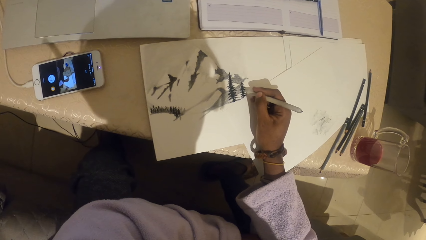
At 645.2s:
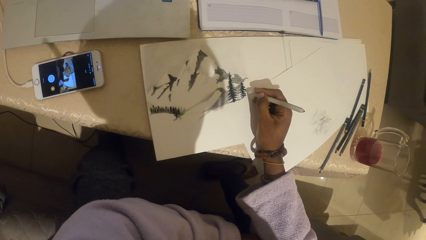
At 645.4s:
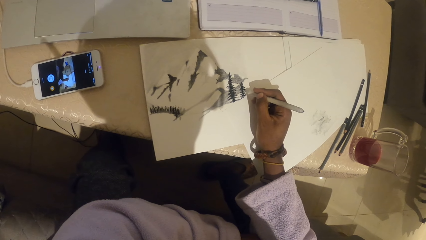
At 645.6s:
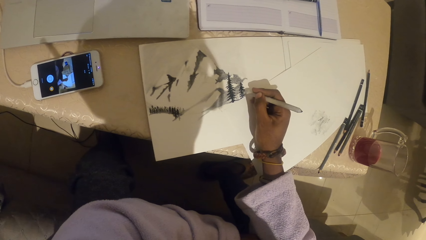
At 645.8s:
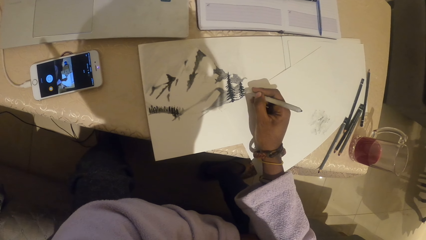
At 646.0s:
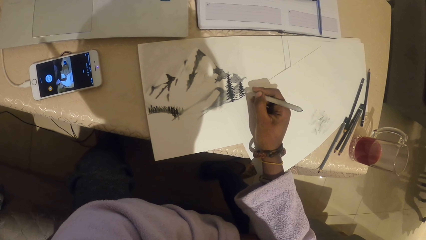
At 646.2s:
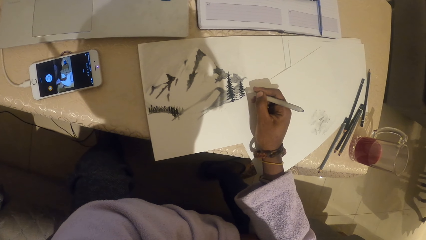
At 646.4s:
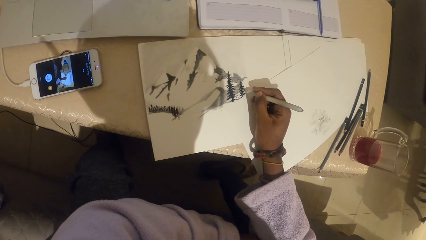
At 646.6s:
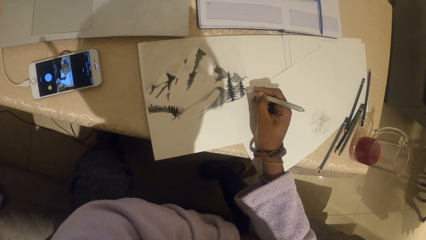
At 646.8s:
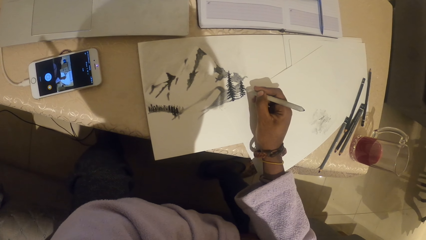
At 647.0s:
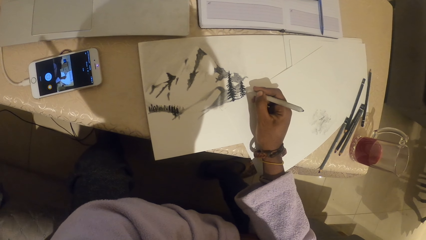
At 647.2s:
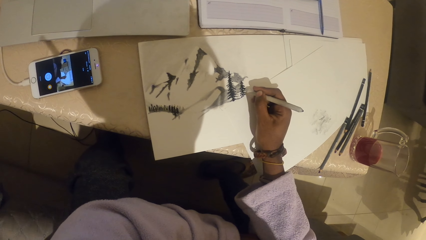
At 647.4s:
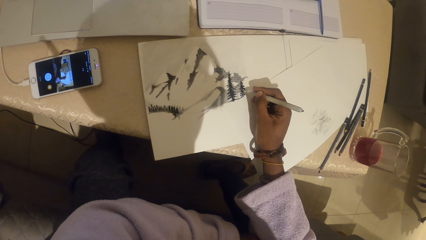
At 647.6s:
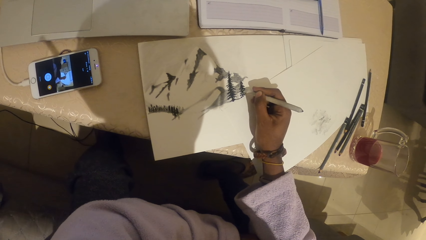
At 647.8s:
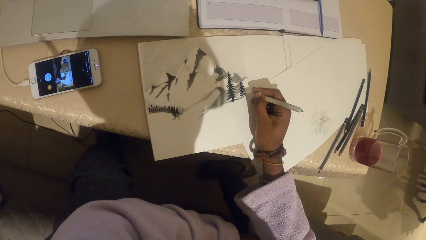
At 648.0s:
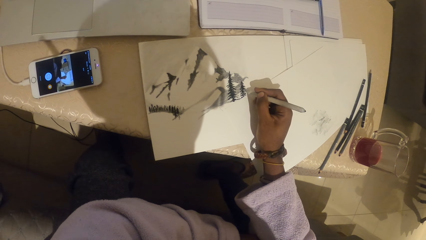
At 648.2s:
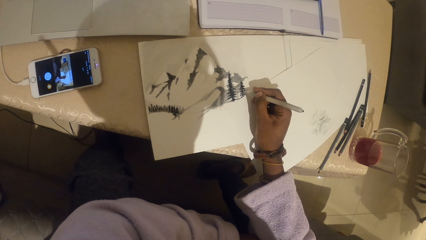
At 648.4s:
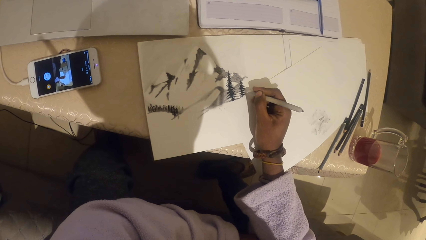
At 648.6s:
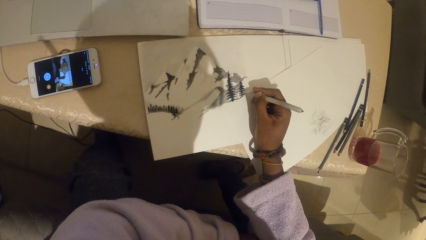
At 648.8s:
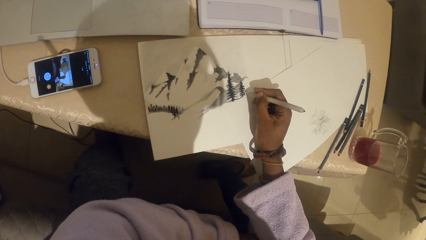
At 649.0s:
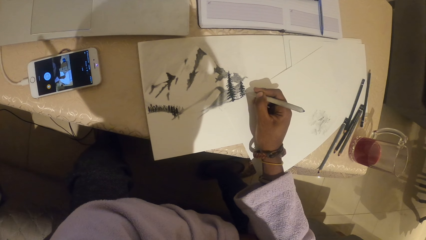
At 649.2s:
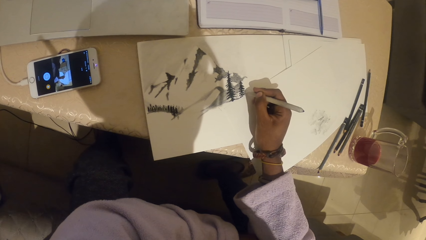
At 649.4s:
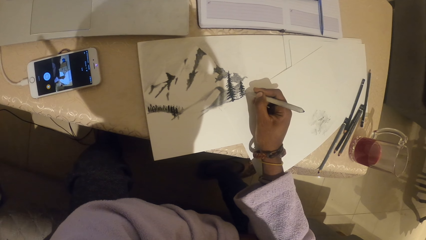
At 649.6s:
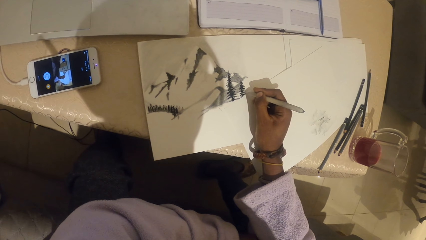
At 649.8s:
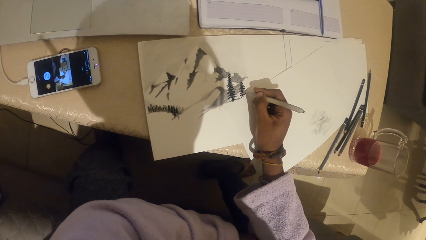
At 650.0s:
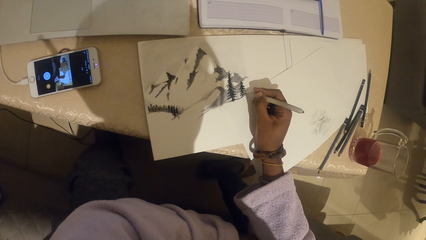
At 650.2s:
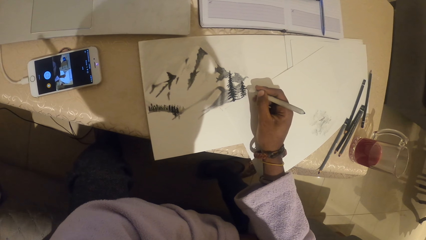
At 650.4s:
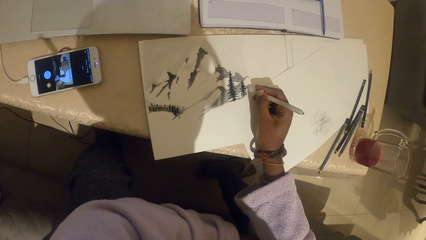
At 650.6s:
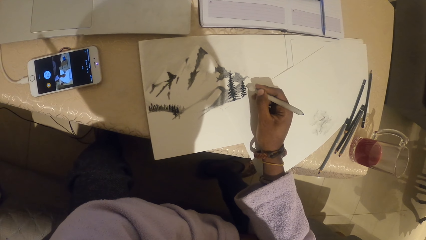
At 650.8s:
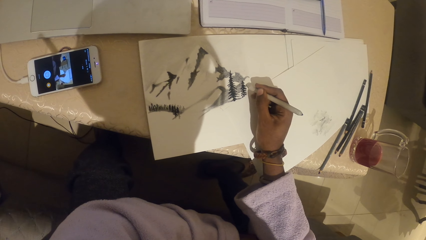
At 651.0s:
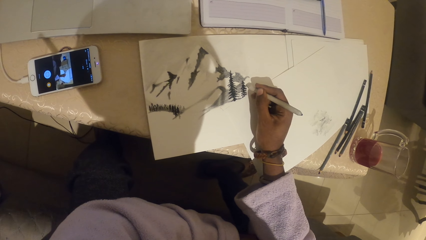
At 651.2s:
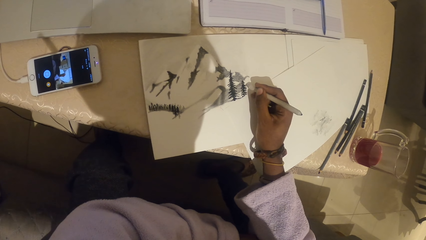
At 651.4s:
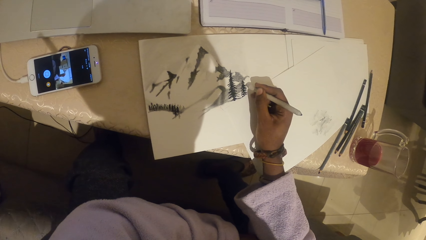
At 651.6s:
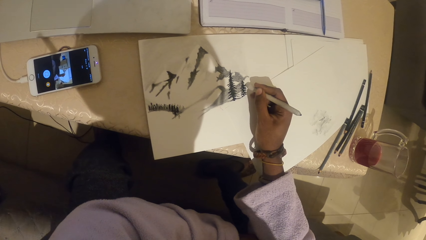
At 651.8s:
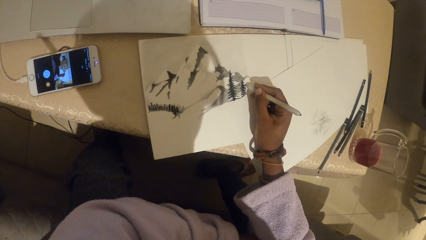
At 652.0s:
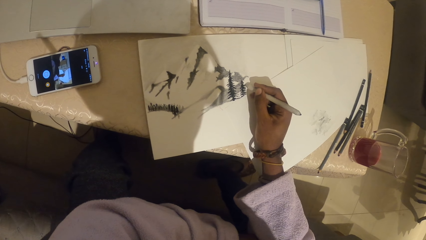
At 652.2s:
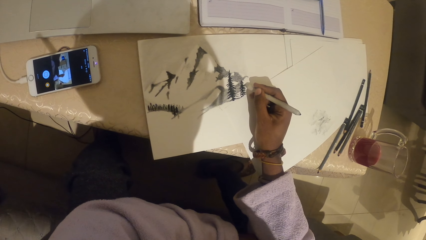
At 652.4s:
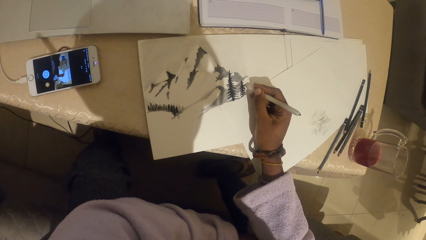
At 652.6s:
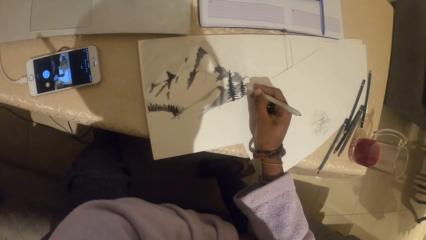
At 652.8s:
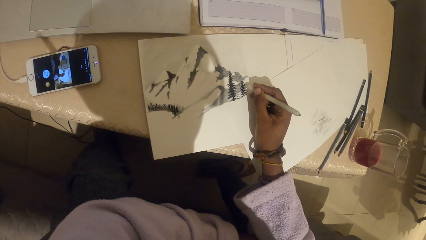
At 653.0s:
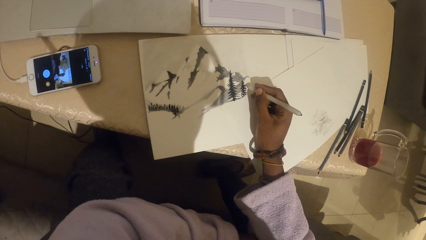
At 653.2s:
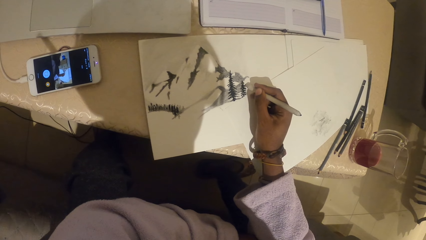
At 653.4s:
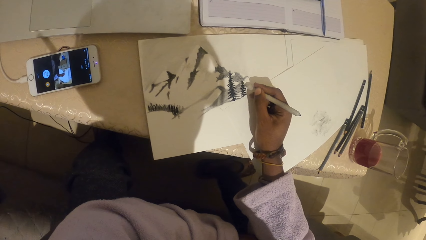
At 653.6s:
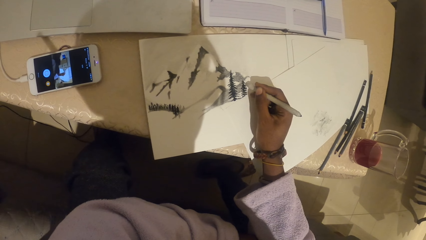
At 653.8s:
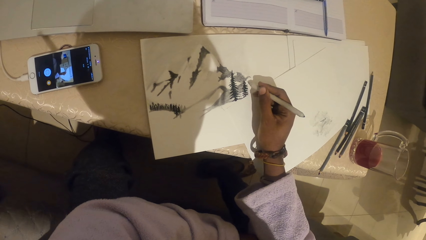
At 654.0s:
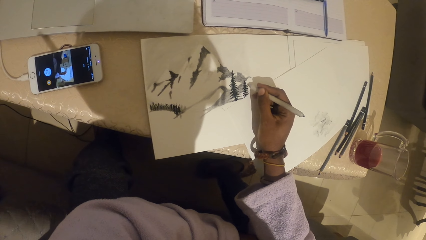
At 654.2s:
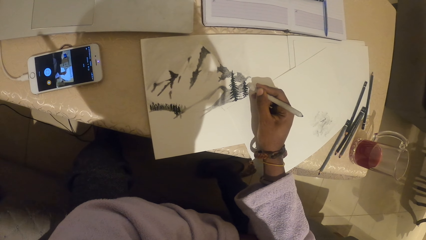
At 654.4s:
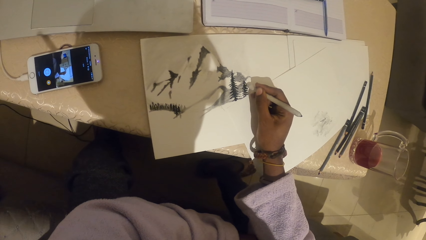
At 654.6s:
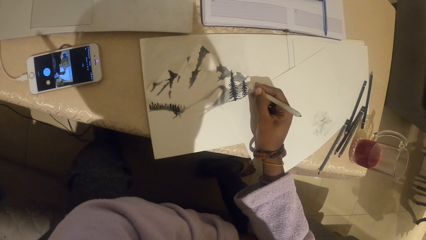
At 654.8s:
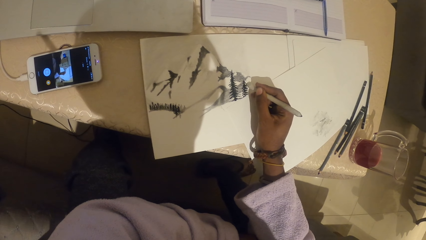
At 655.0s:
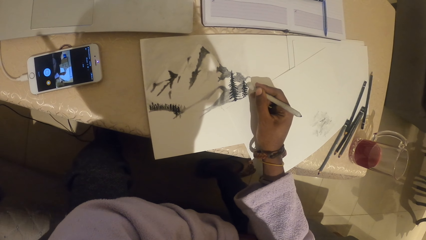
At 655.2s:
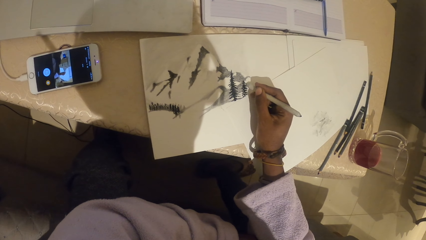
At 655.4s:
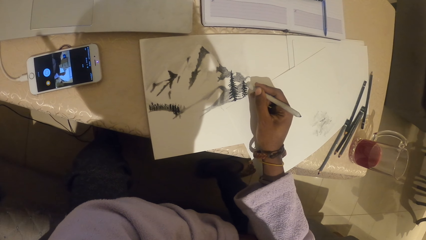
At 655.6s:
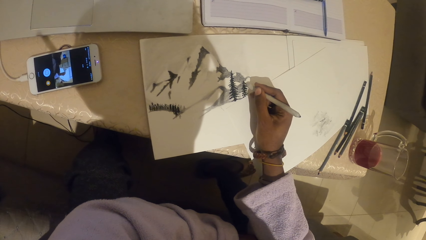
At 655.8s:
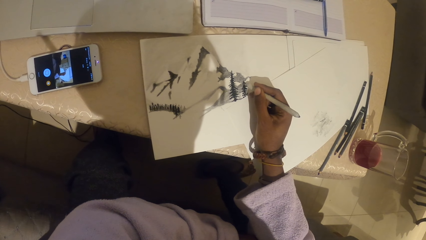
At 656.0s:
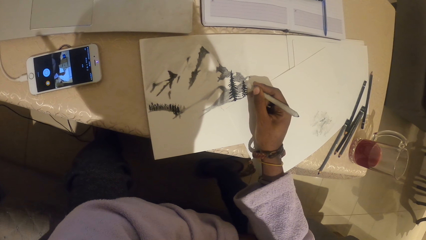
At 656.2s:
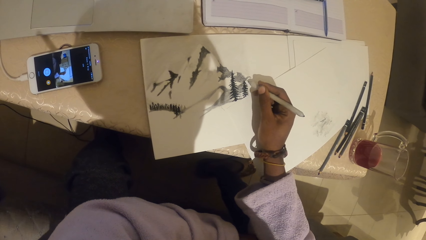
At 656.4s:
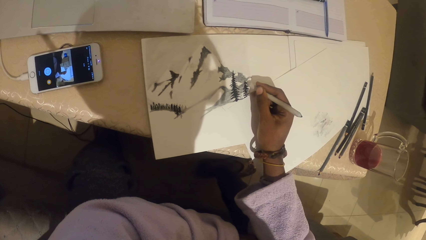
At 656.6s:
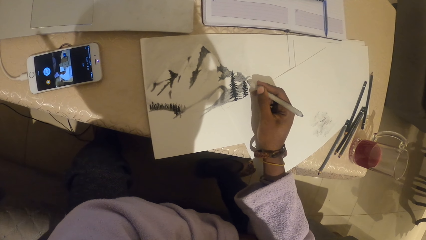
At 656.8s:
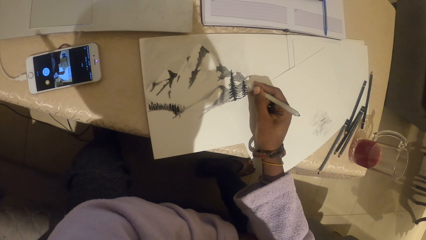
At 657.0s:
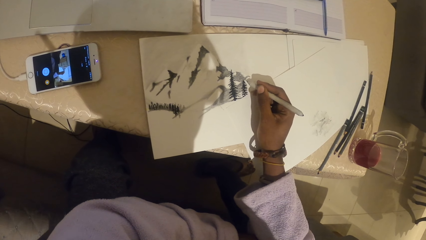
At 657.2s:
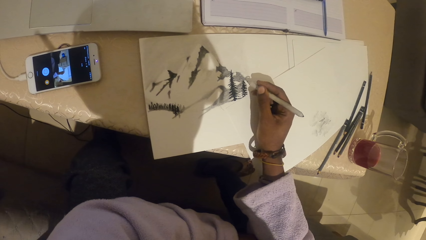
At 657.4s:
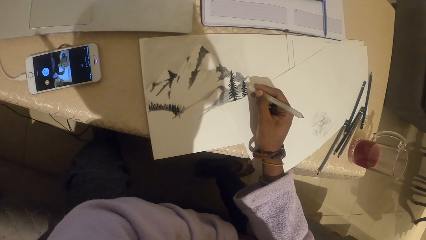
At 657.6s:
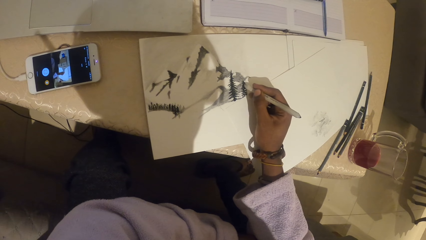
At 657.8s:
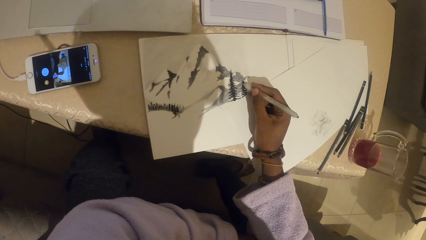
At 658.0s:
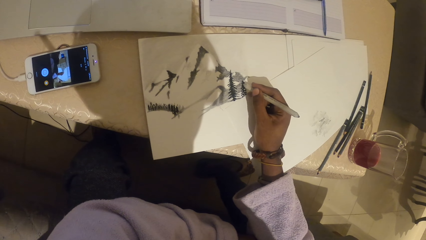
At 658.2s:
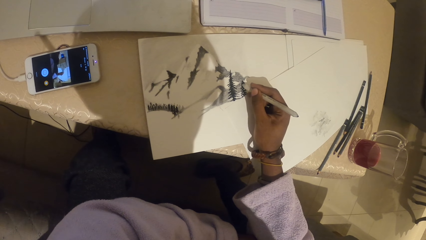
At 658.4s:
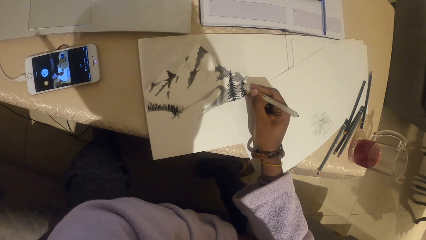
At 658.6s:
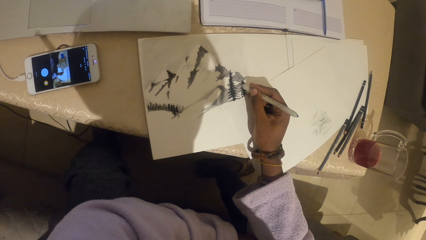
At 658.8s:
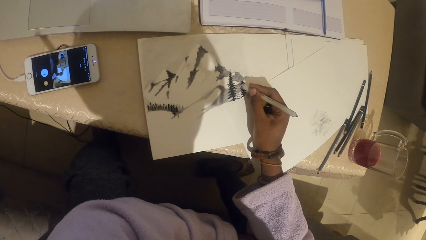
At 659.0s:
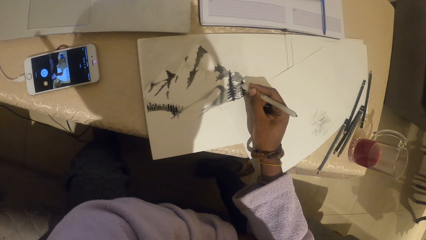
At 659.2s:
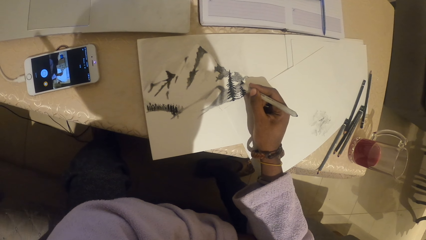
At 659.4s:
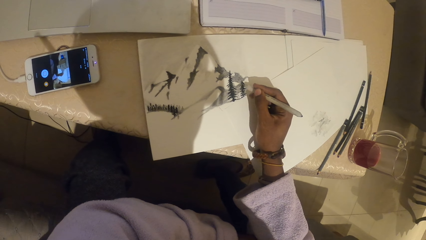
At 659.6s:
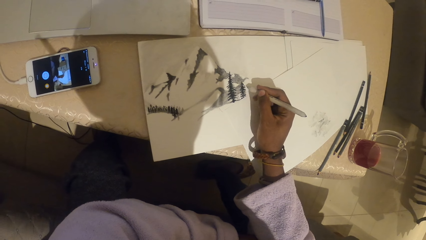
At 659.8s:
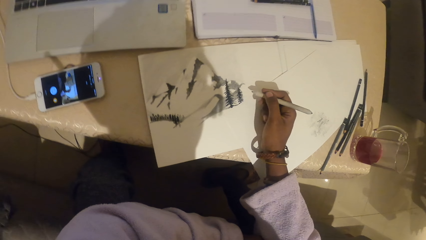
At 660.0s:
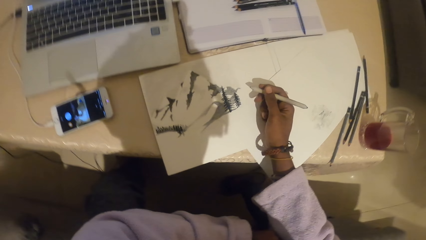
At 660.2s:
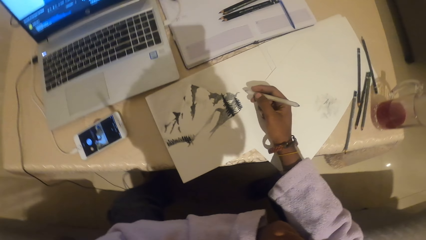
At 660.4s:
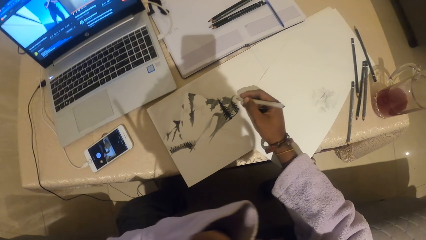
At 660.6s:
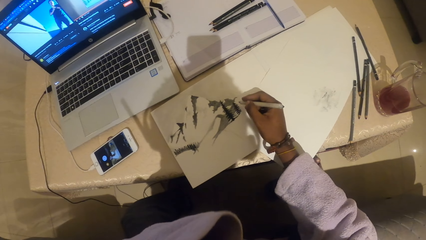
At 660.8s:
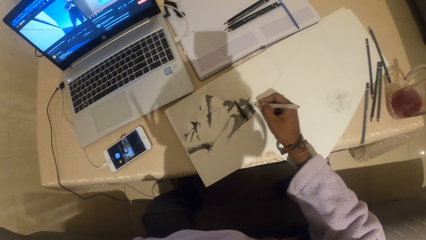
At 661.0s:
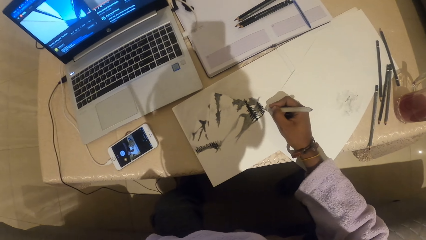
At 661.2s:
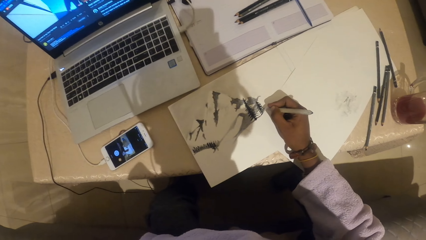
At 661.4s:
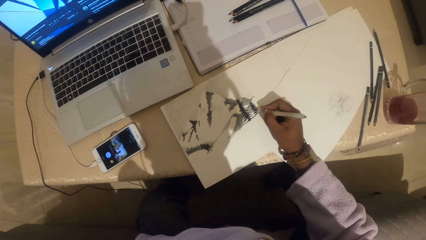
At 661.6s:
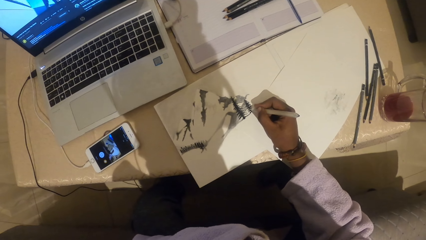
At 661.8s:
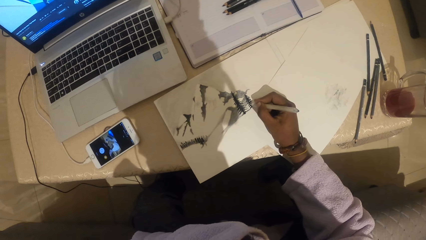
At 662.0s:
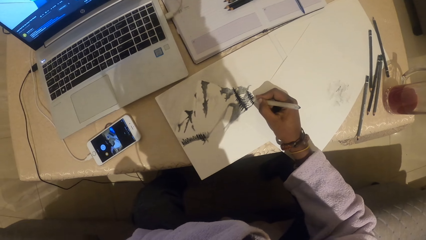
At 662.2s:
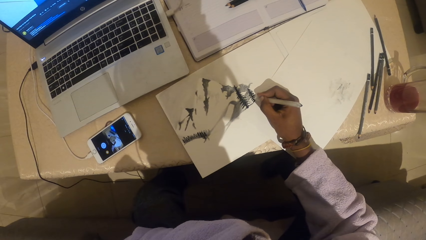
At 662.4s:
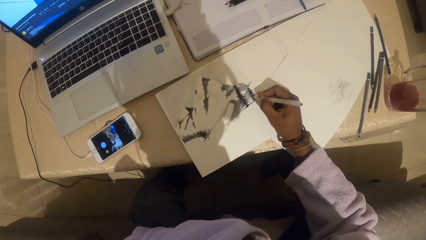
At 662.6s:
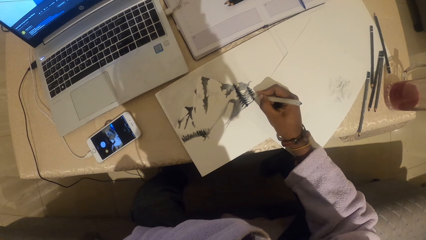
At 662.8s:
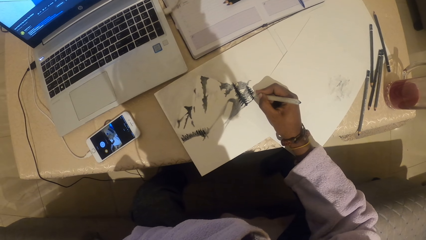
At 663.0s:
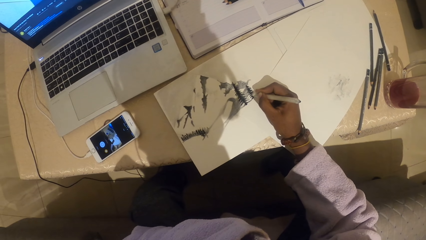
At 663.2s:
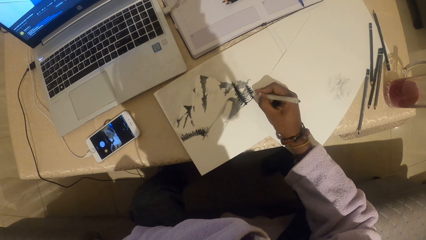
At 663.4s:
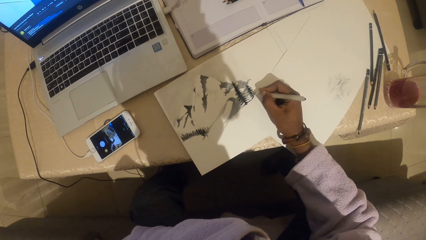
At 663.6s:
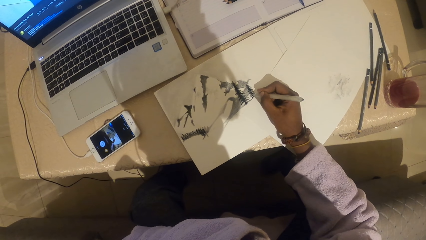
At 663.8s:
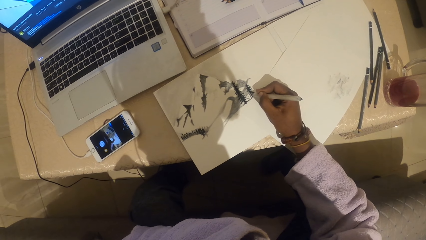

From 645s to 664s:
The camera wearer stares at a drawing. They draw on a paper with a pencil.
